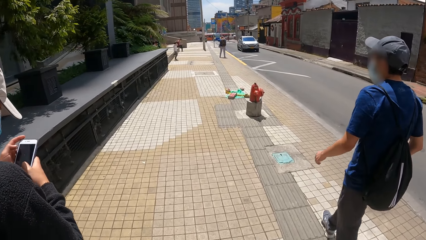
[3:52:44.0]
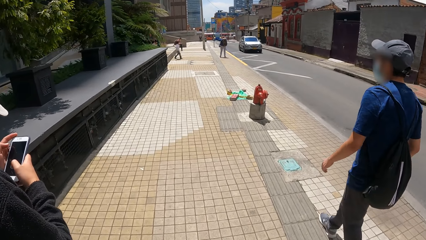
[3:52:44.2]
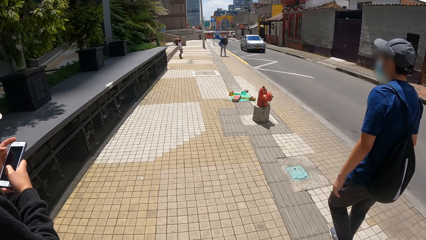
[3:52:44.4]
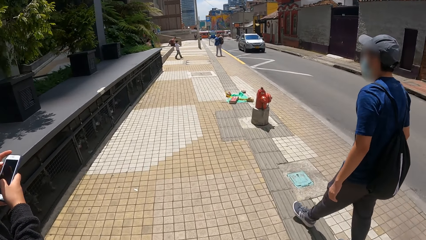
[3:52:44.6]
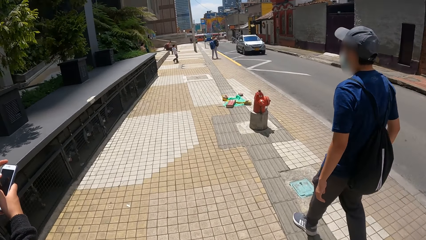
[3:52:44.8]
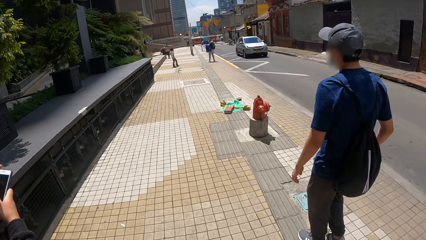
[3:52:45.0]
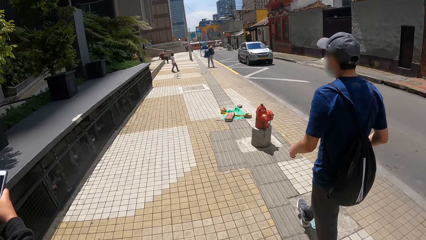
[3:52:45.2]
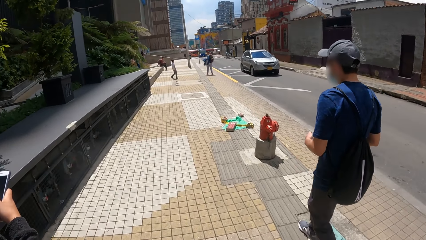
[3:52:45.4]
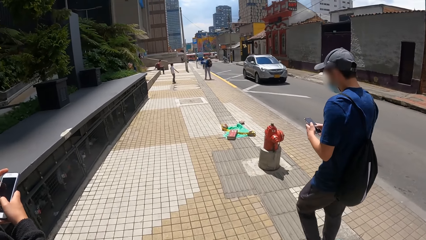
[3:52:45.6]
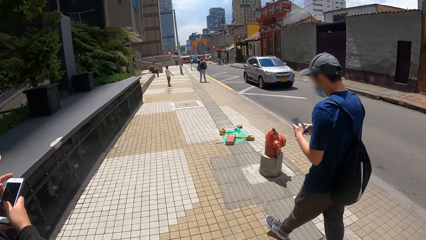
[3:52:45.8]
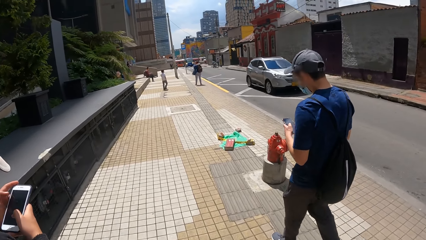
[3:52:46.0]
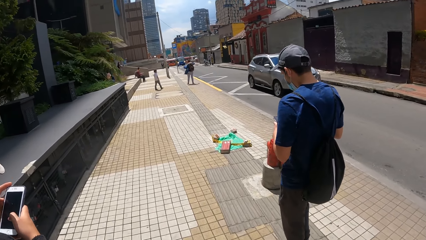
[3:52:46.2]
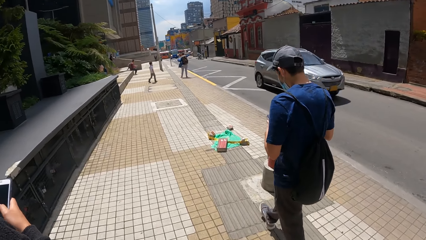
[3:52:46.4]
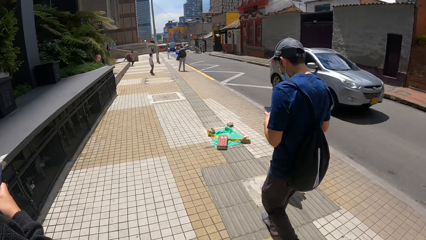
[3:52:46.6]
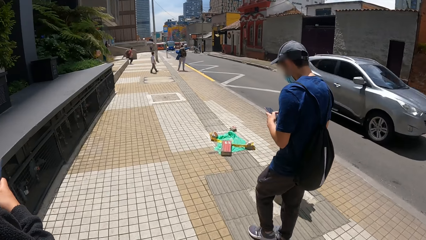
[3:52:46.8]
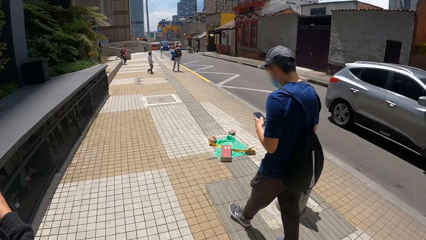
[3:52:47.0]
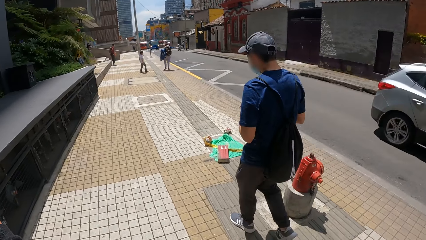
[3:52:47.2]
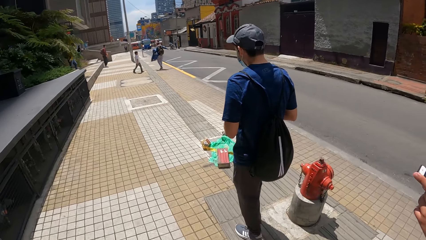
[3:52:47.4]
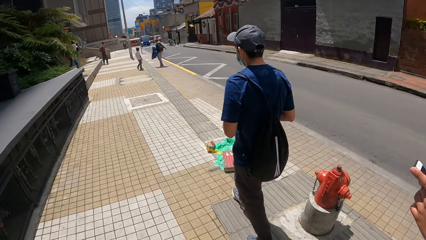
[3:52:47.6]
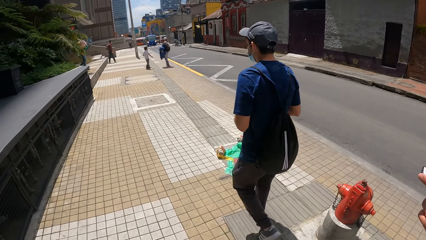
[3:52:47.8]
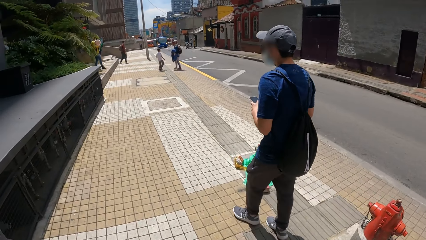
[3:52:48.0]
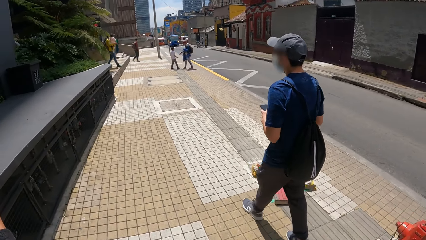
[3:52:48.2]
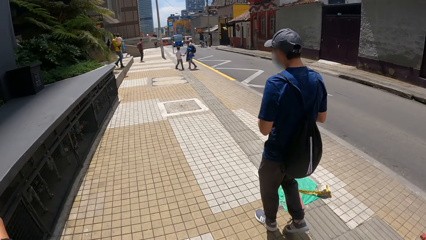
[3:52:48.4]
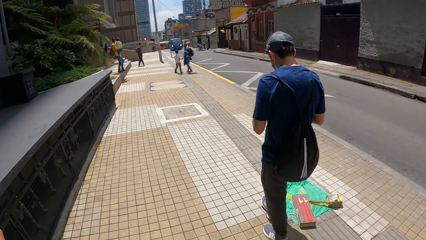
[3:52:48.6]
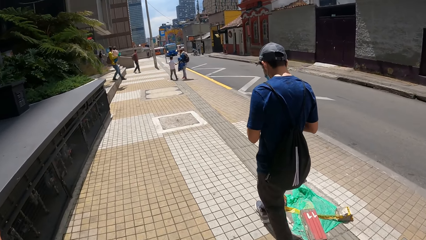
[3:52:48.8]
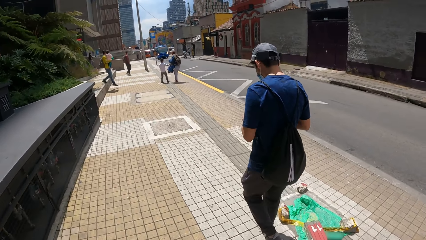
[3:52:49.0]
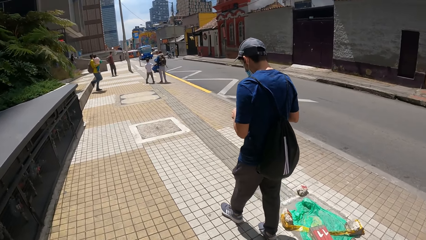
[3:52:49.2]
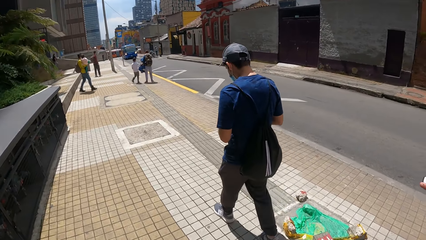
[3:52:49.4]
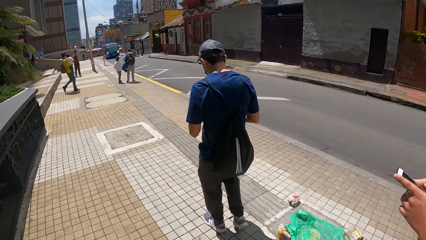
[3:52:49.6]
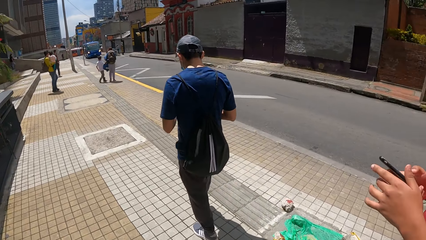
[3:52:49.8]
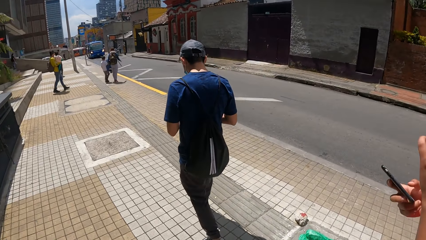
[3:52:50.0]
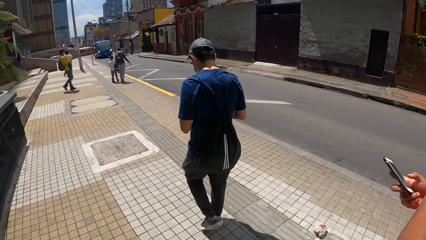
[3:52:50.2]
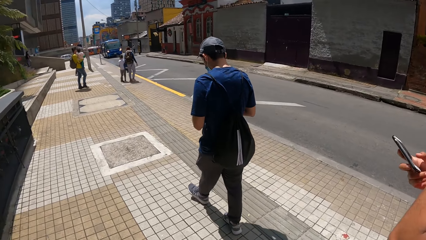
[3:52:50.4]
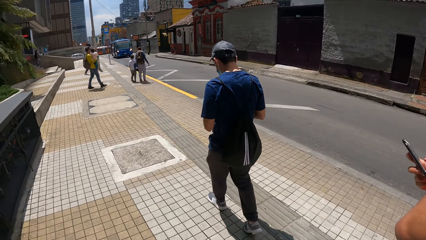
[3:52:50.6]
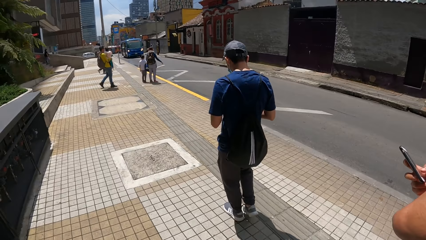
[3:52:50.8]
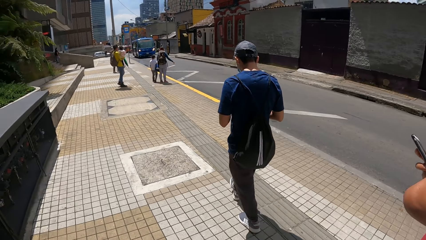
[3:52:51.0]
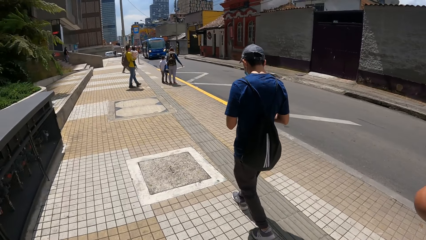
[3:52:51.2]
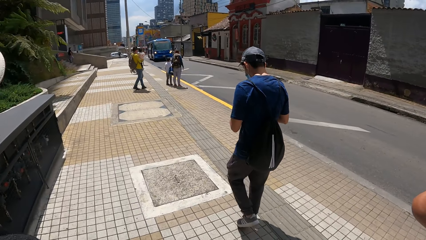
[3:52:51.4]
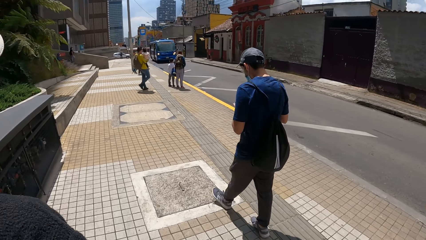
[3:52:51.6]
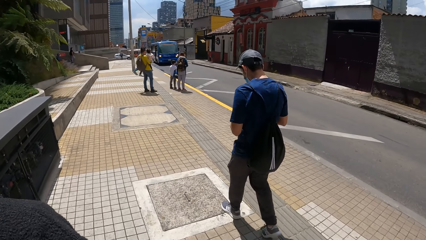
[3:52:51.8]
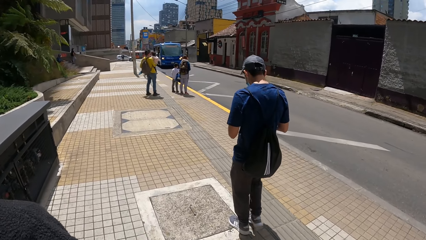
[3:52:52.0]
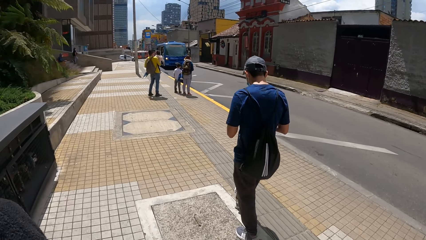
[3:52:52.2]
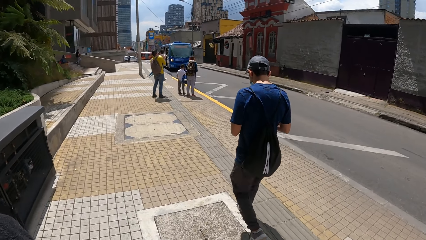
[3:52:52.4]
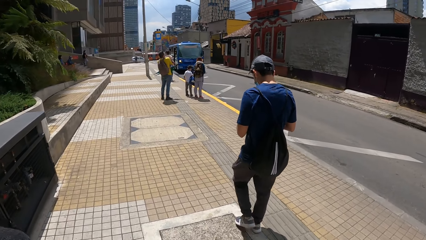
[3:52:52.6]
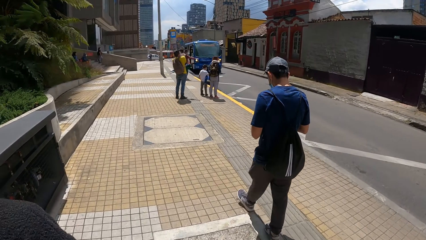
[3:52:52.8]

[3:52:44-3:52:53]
A man operates the phone with both hands. The camera wearer walks on the road.
